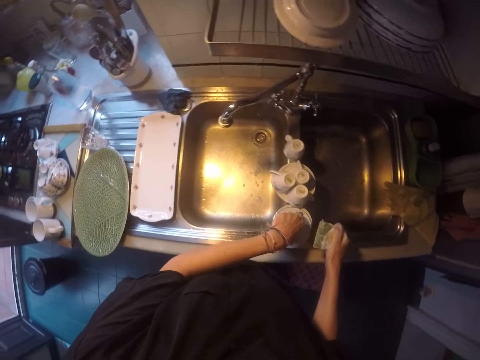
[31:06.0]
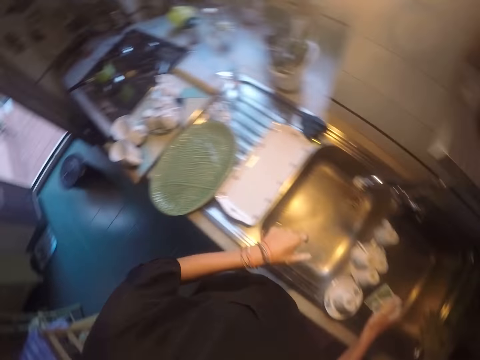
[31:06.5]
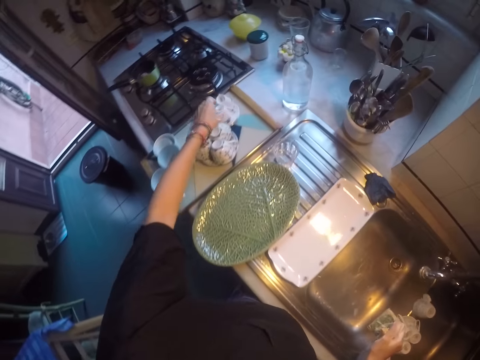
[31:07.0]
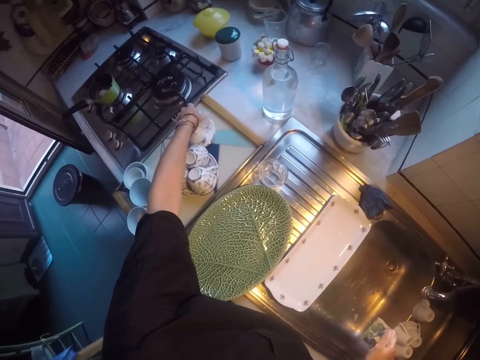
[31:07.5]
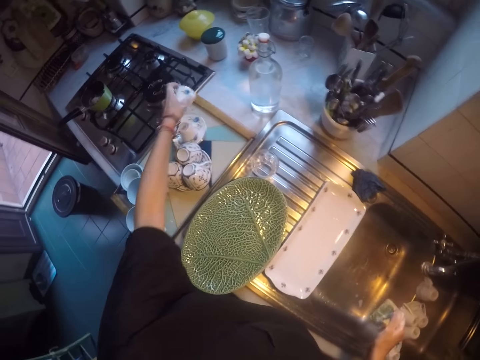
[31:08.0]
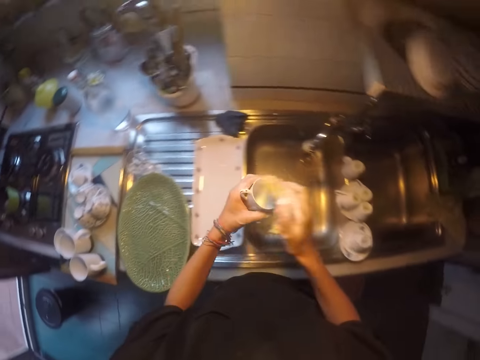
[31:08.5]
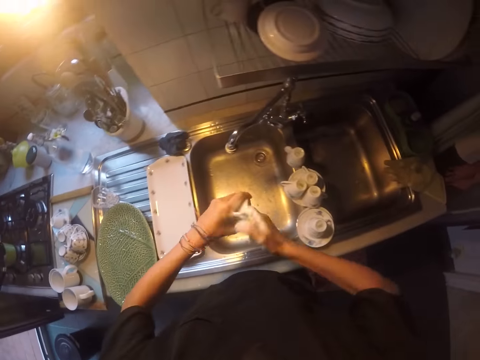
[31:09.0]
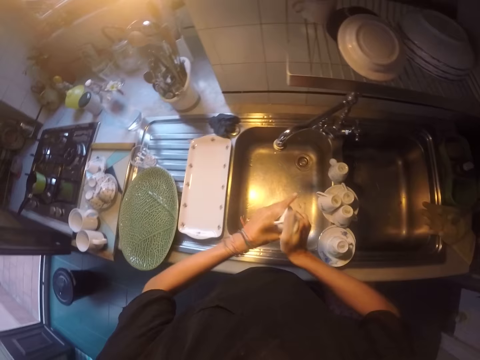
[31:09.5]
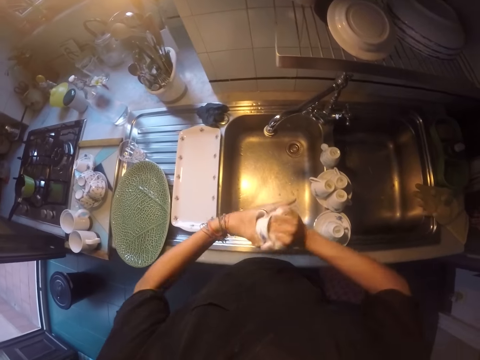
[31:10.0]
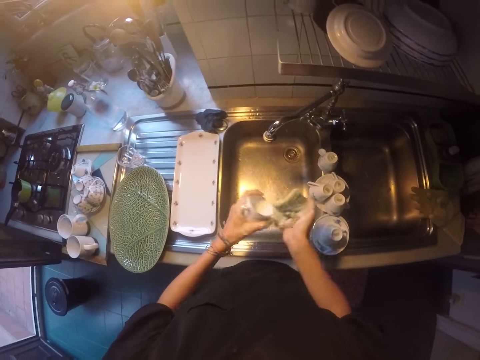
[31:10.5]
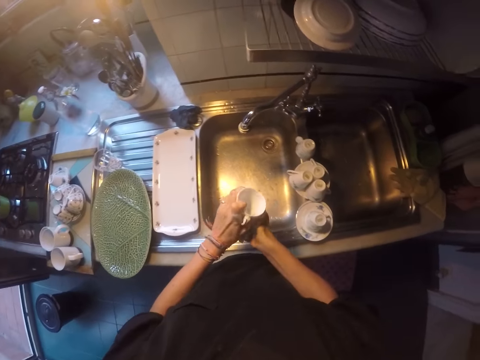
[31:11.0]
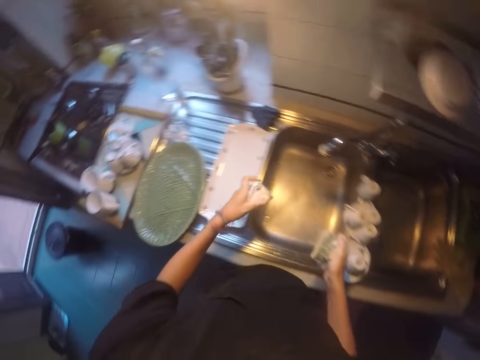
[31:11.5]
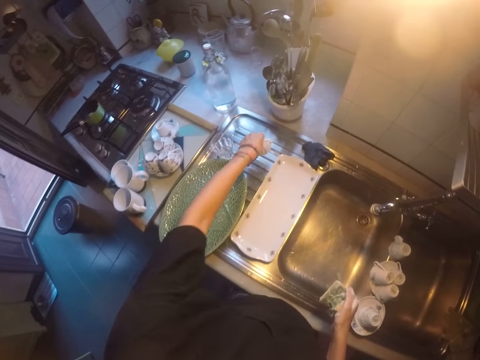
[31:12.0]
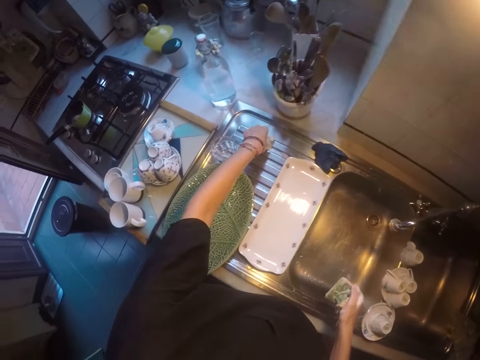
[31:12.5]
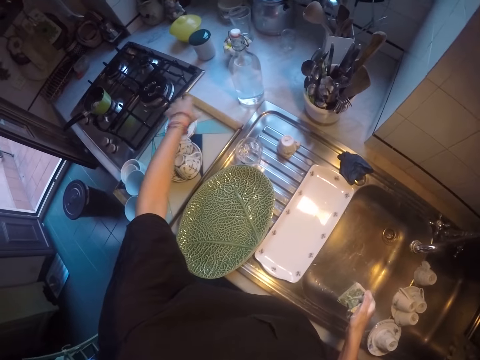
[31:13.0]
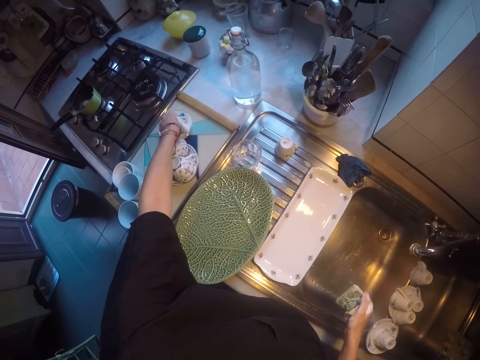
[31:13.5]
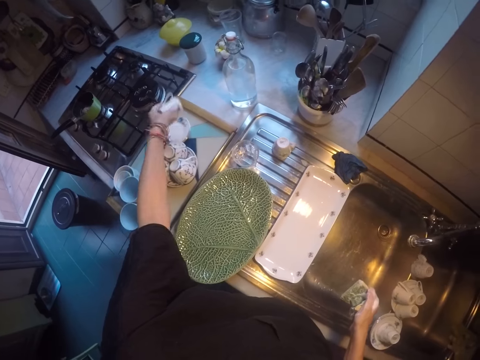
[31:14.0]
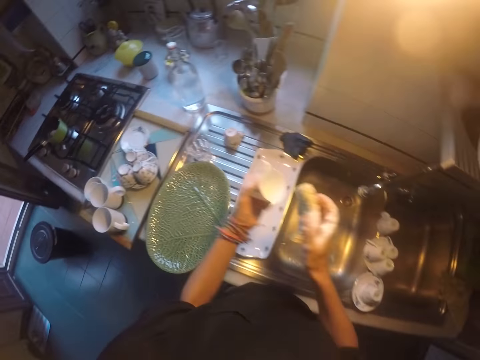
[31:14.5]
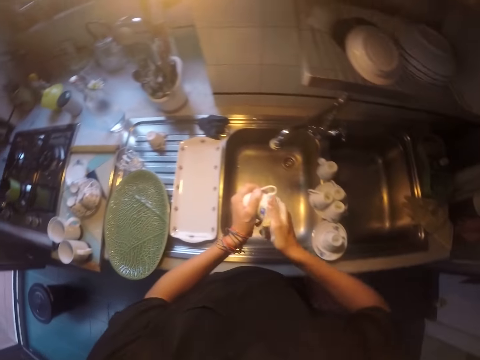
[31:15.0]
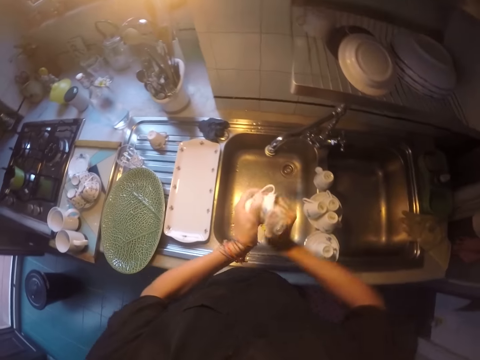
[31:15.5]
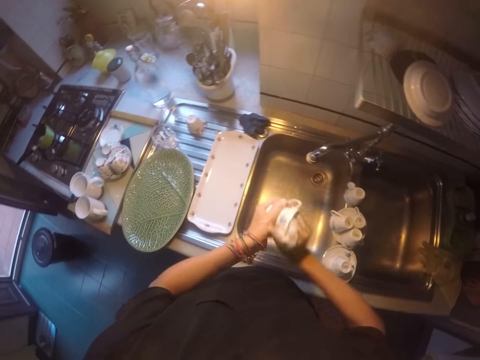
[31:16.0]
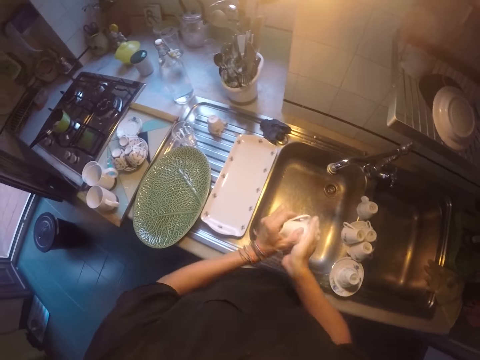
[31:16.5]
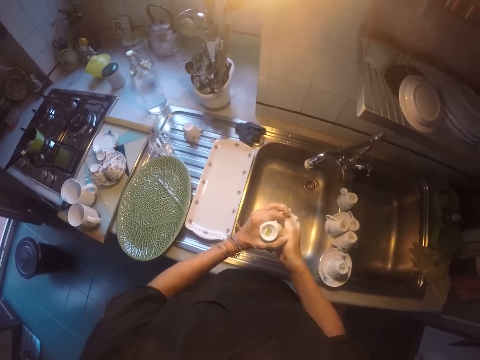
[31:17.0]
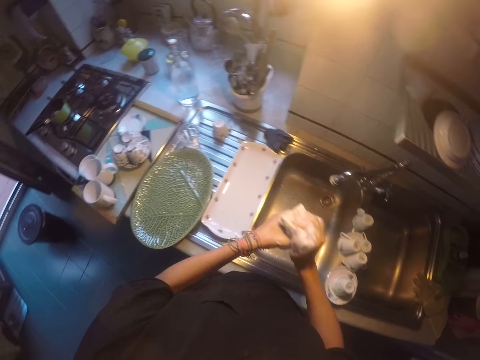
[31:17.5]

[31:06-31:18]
The camera wearer places the cup on the saucer. They move the left hand. They touch the cup. They lift the cup. They wash the cup. They move the left hand. They place the cup on the sink. They move the left hand. They pick up a cup. They lift the cup. They wash the cup.

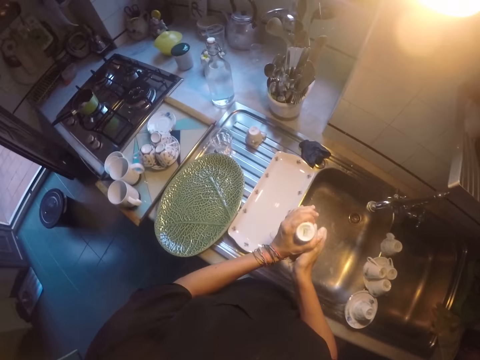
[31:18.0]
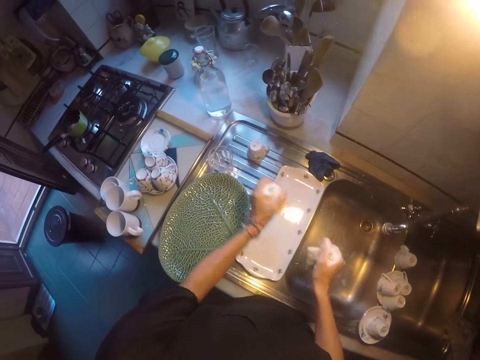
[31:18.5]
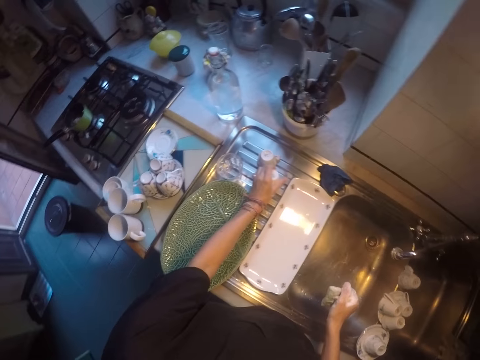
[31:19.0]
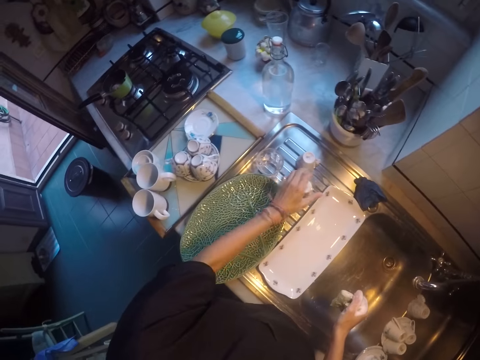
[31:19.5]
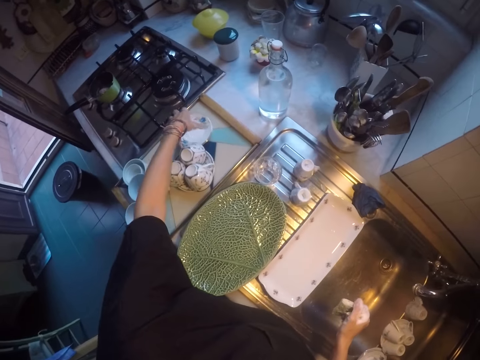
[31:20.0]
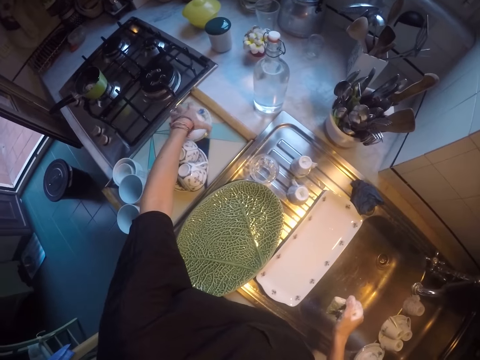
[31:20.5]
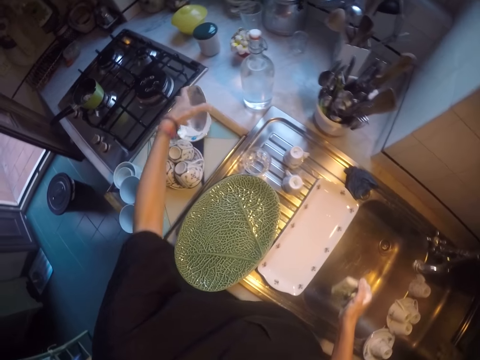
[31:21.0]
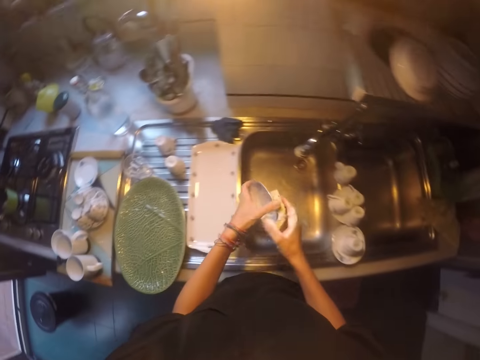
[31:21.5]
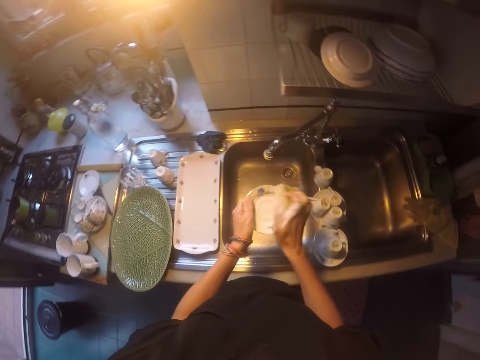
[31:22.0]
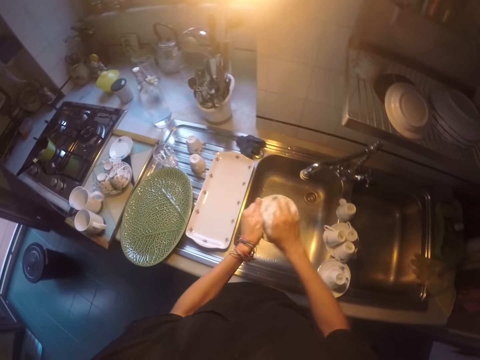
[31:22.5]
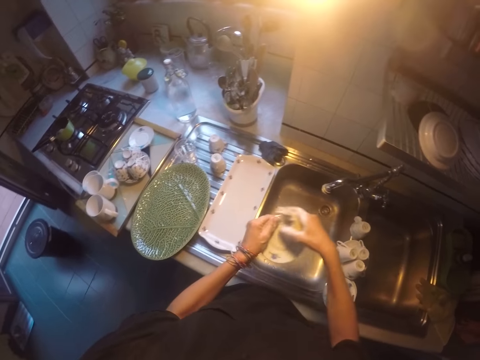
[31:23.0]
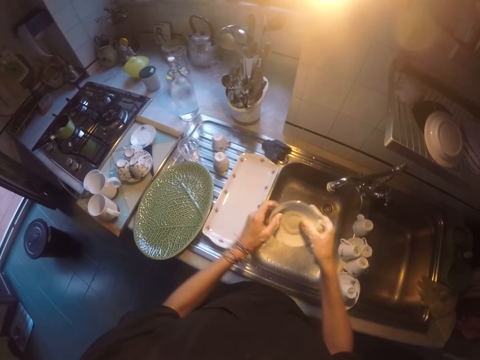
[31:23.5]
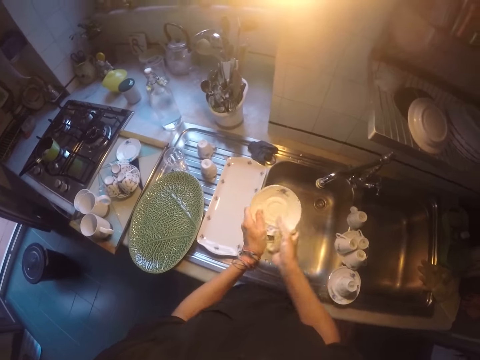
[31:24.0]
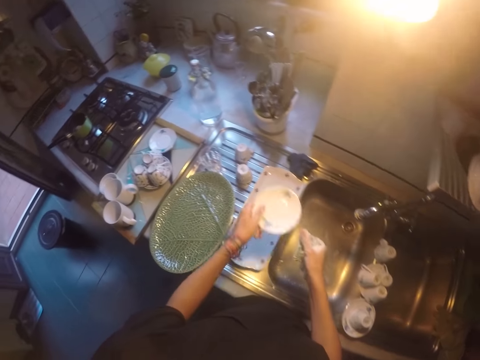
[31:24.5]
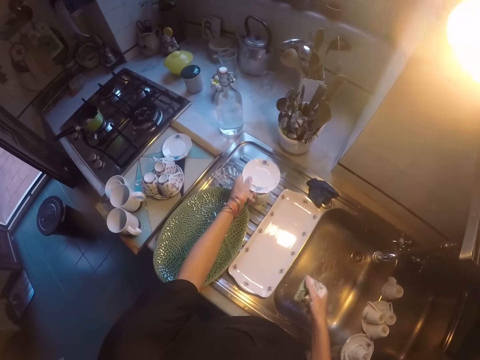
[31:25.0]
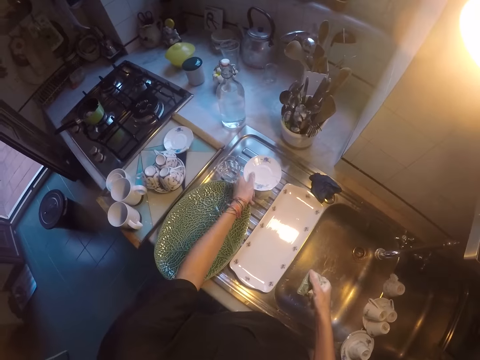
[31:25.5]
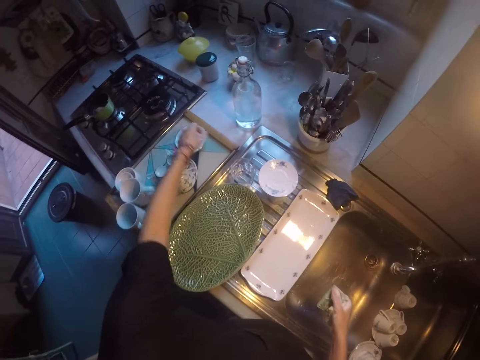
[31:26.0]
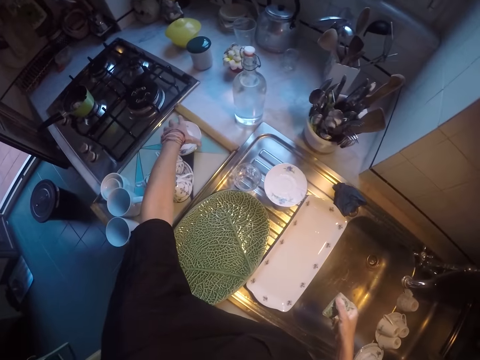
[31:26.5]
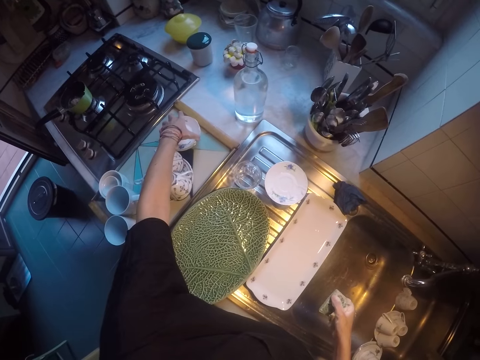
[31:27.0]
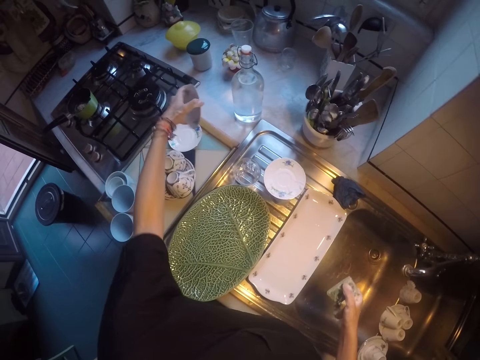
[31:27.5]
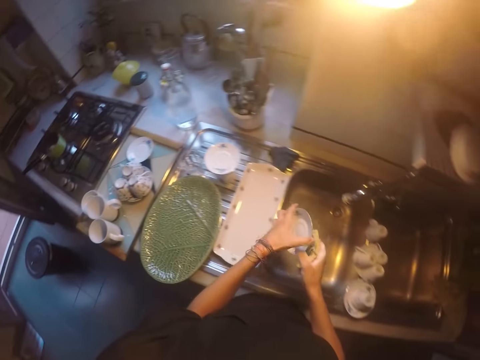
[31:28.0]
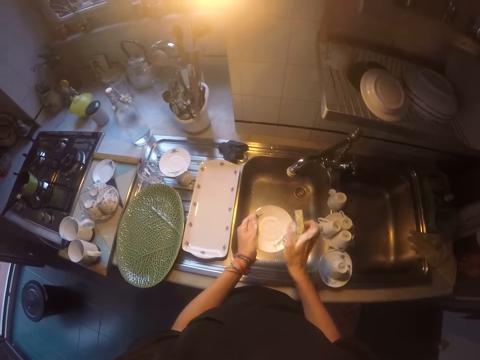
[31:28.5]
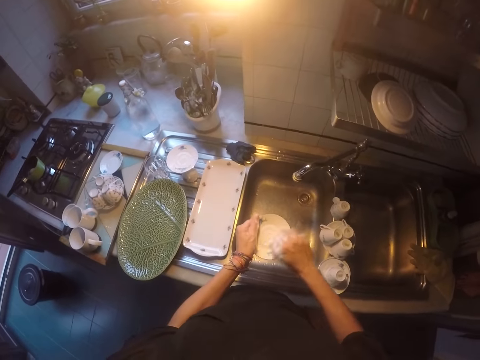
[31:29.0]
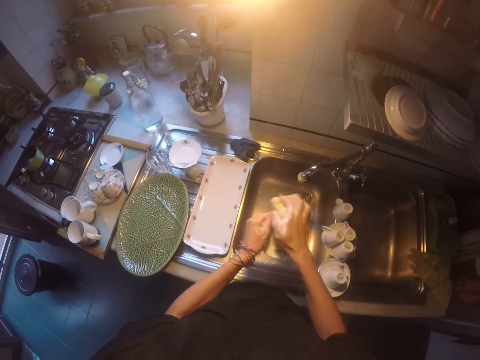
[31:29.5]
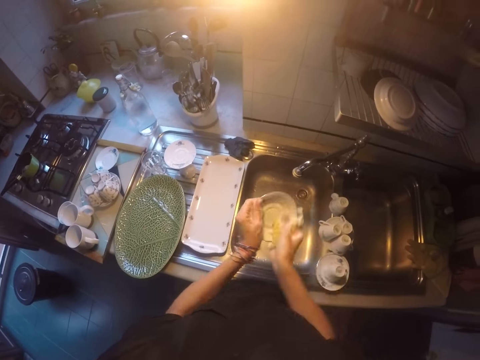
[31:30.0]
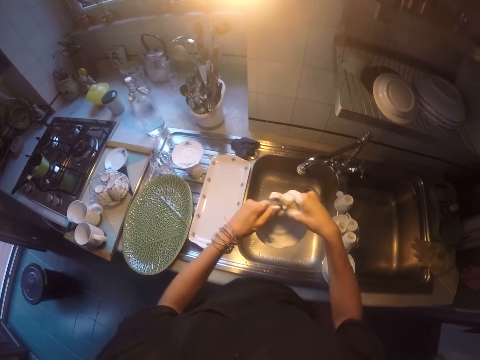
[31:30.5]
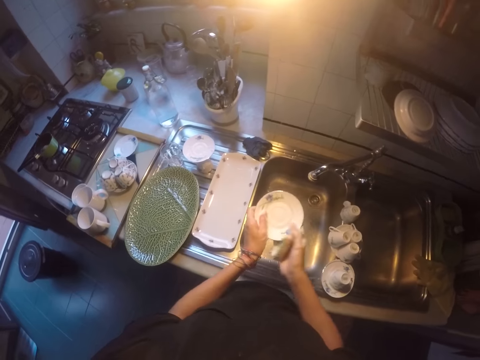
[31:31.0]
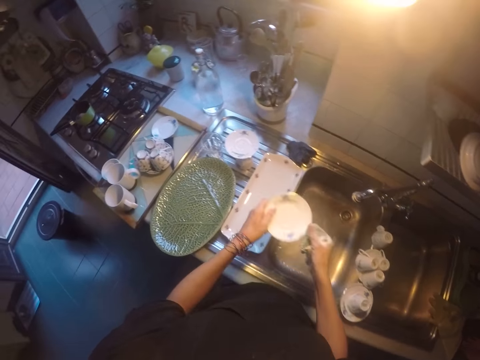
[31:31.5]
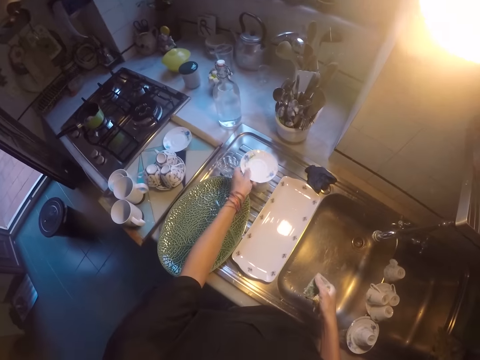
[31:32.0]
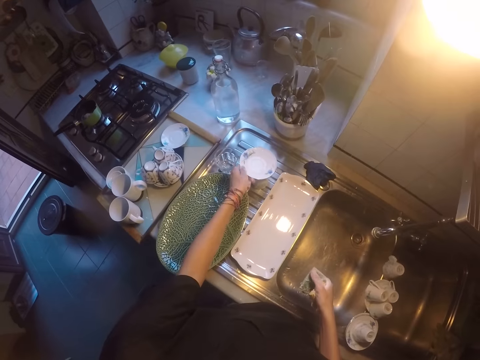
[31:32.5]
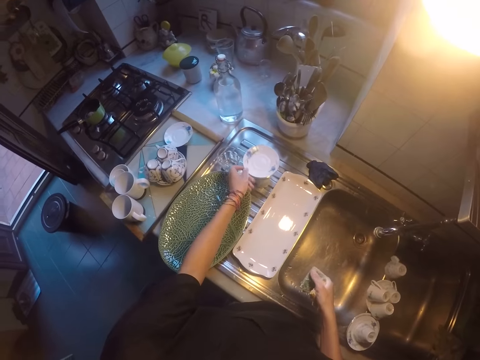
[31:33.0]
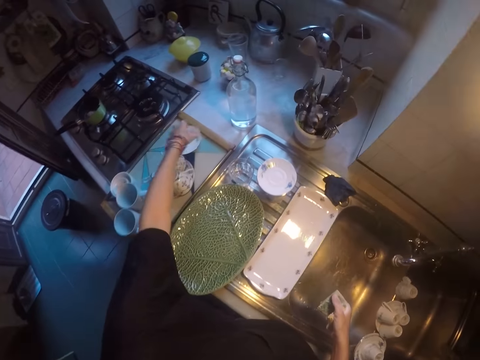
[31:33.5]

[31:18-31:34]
The camera wearer places the cup on the sink. They move the left hand. They pick up the saucer, lift the saucer and wash the saucer. They place the saucer on top of the cups. They move the left hand. They pick up the saucer, lift the saucer and wash the saucer. They place the saucer on another saucer. They move the left hand.
